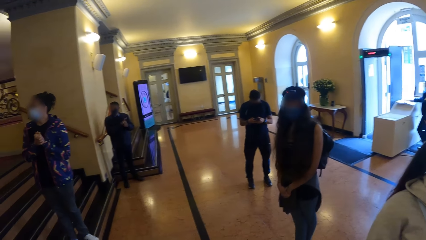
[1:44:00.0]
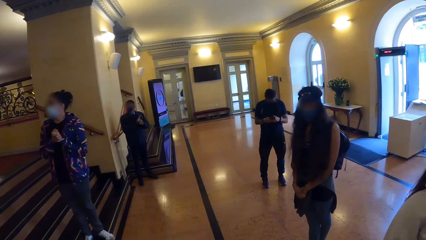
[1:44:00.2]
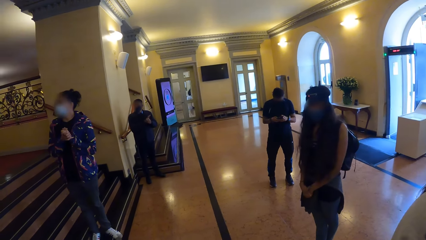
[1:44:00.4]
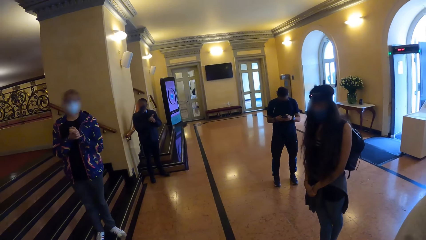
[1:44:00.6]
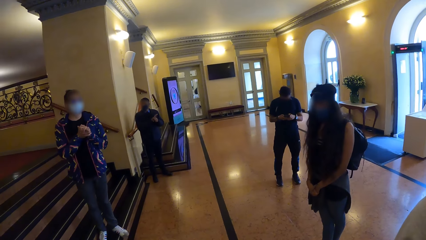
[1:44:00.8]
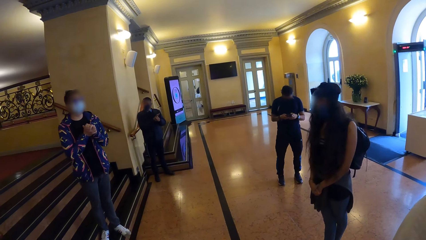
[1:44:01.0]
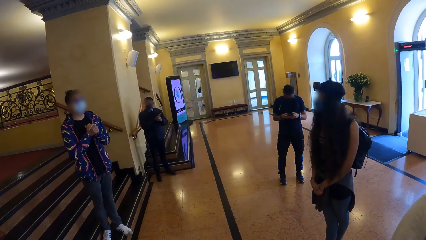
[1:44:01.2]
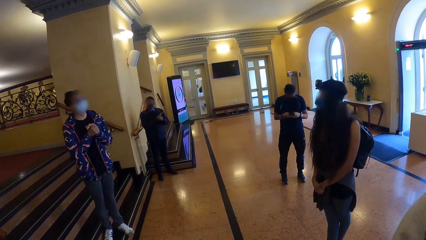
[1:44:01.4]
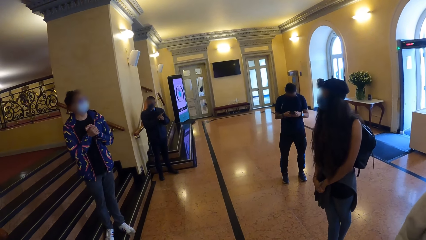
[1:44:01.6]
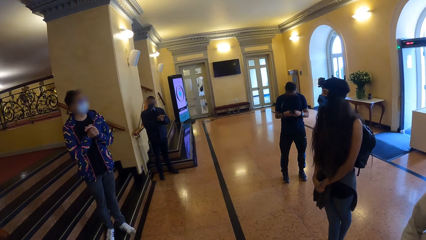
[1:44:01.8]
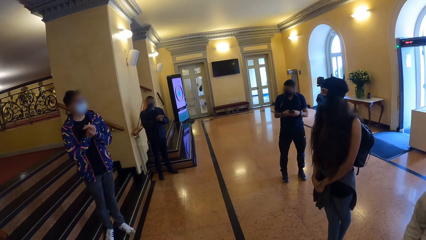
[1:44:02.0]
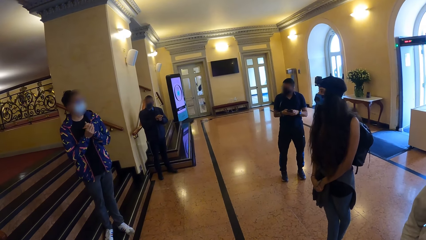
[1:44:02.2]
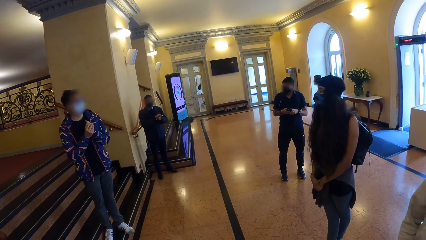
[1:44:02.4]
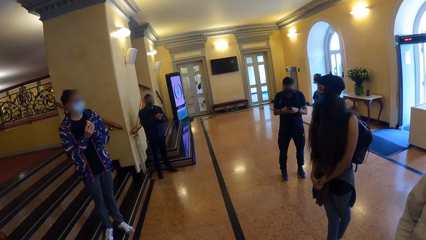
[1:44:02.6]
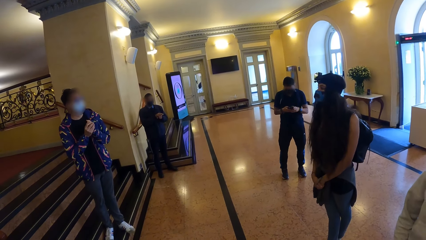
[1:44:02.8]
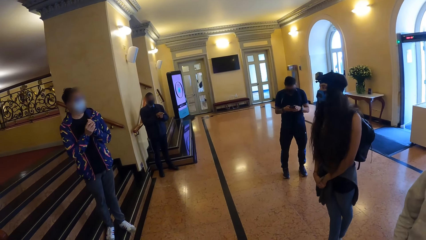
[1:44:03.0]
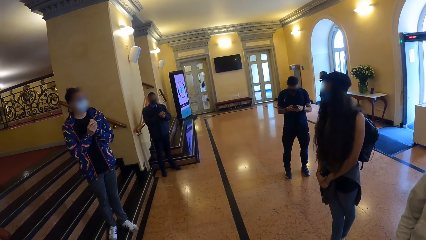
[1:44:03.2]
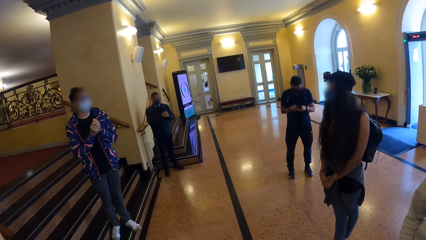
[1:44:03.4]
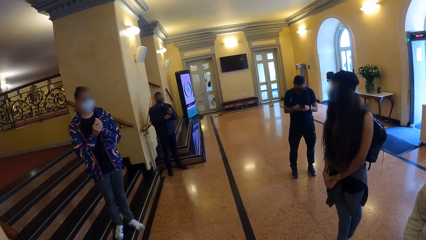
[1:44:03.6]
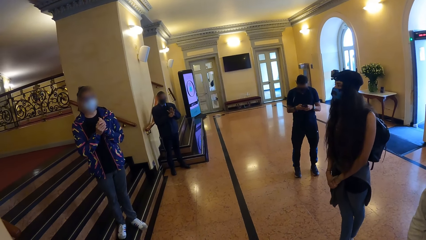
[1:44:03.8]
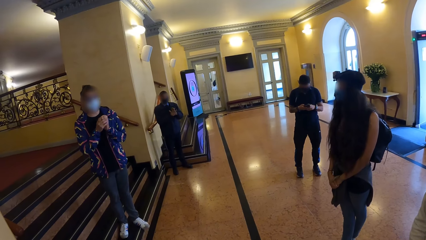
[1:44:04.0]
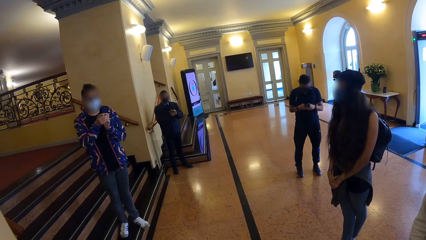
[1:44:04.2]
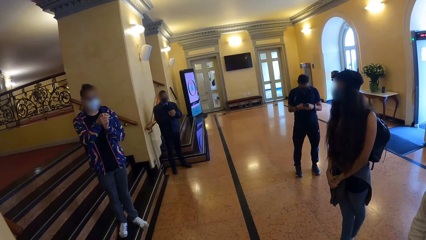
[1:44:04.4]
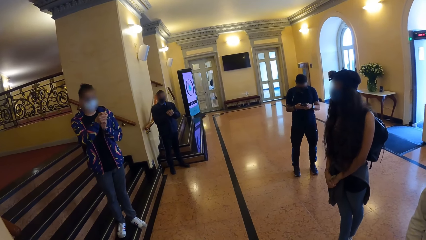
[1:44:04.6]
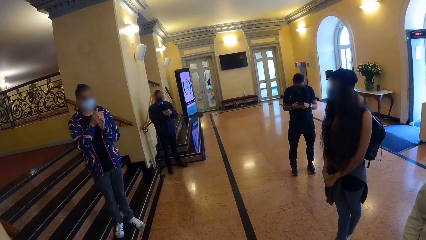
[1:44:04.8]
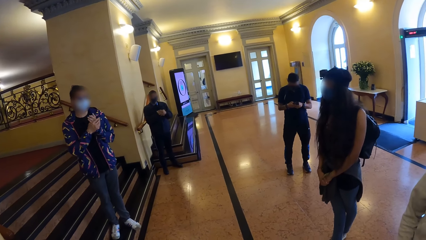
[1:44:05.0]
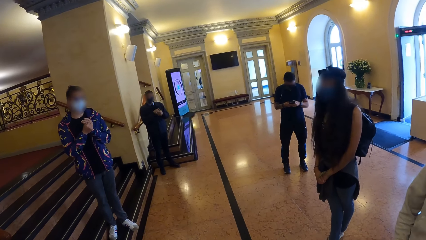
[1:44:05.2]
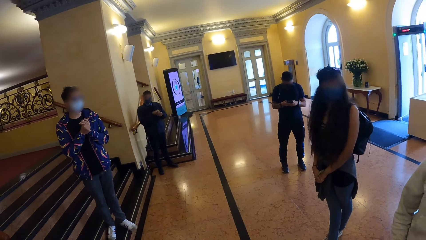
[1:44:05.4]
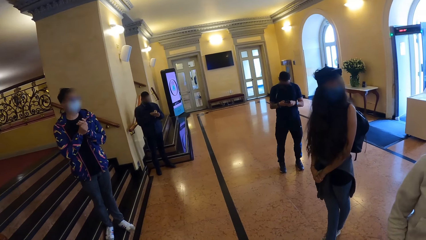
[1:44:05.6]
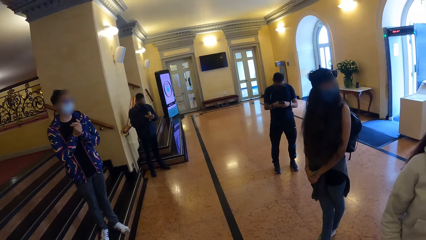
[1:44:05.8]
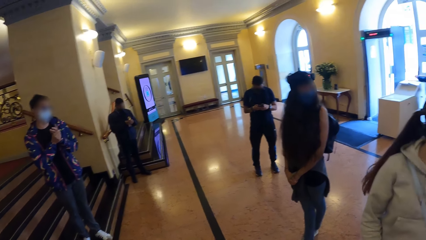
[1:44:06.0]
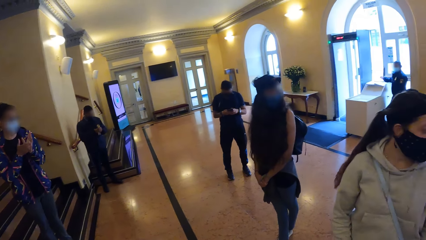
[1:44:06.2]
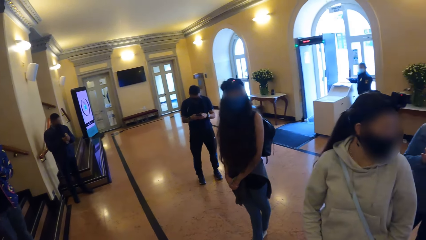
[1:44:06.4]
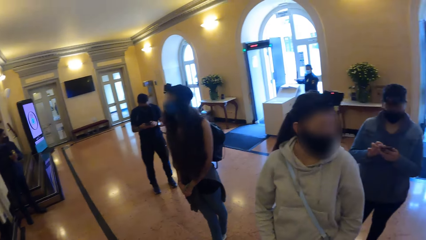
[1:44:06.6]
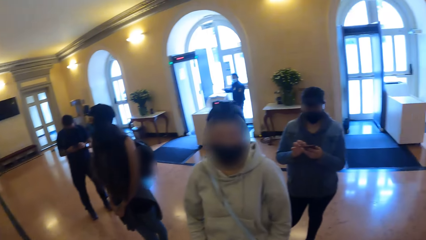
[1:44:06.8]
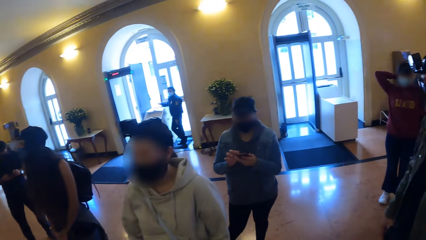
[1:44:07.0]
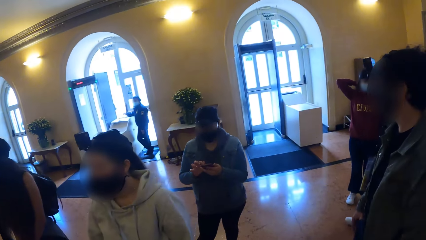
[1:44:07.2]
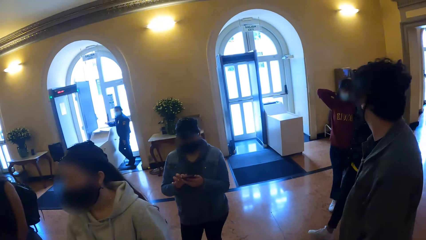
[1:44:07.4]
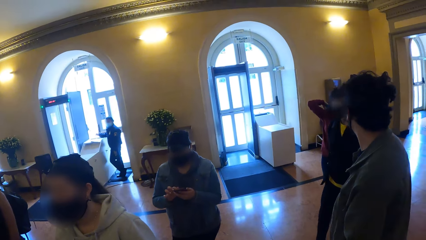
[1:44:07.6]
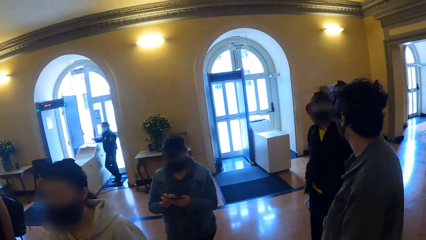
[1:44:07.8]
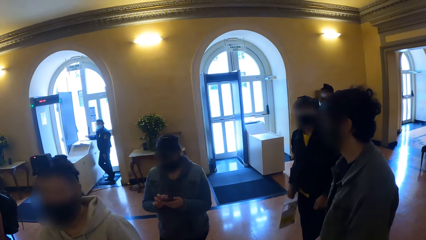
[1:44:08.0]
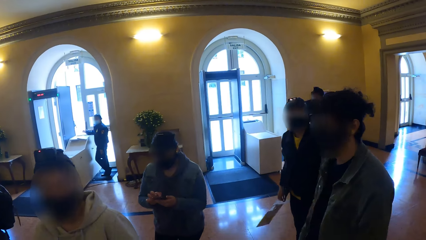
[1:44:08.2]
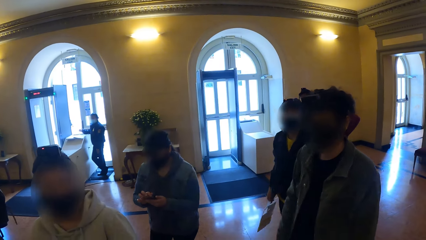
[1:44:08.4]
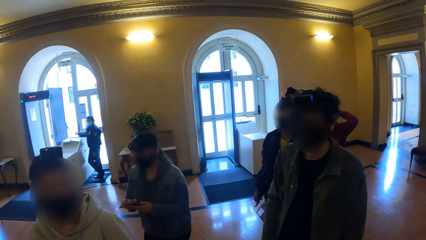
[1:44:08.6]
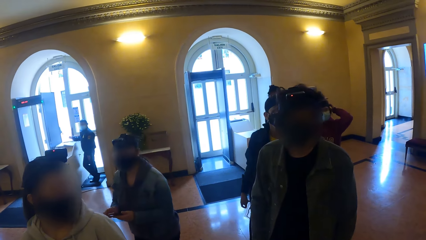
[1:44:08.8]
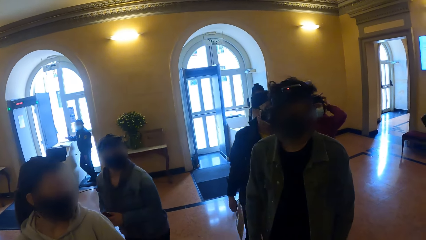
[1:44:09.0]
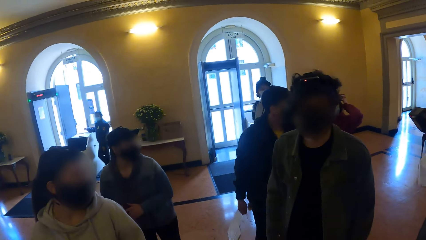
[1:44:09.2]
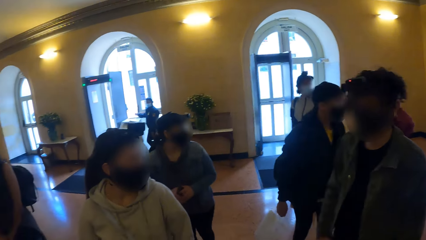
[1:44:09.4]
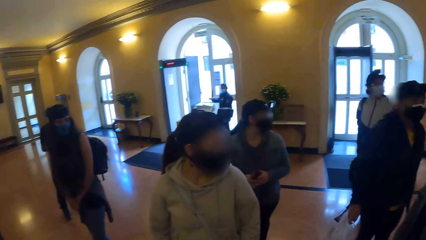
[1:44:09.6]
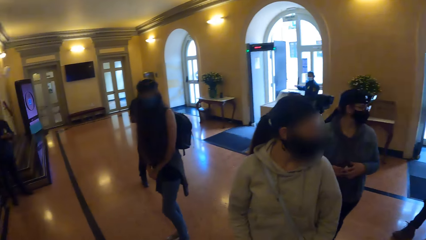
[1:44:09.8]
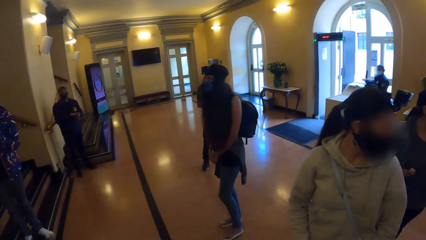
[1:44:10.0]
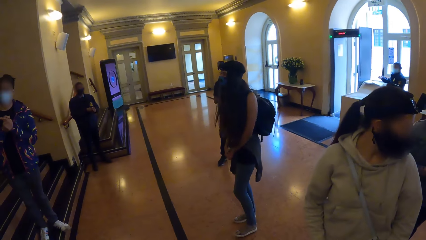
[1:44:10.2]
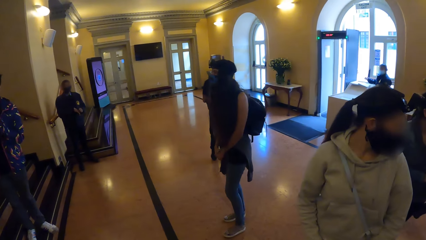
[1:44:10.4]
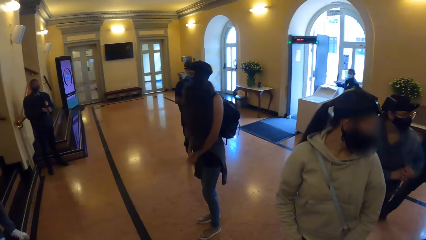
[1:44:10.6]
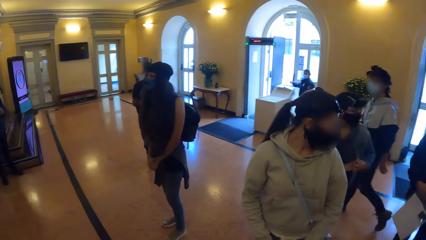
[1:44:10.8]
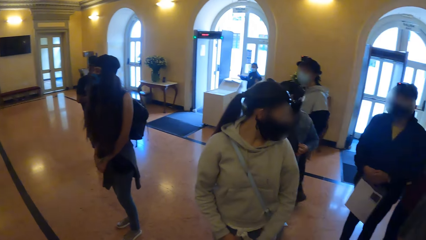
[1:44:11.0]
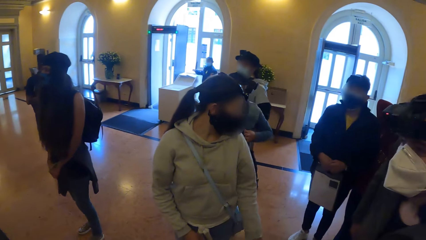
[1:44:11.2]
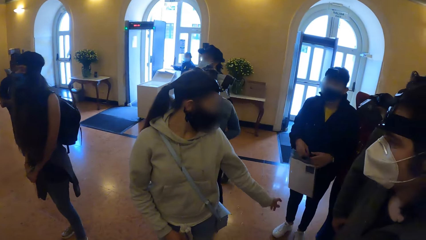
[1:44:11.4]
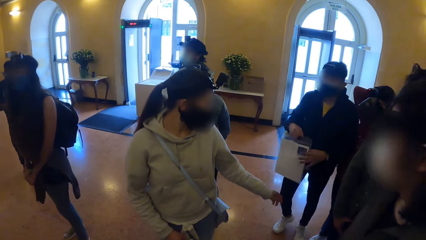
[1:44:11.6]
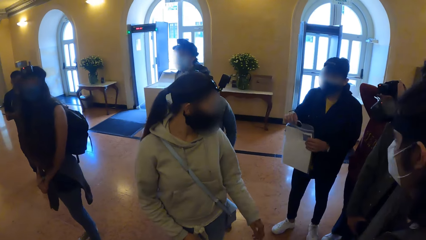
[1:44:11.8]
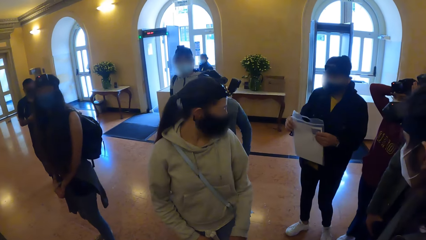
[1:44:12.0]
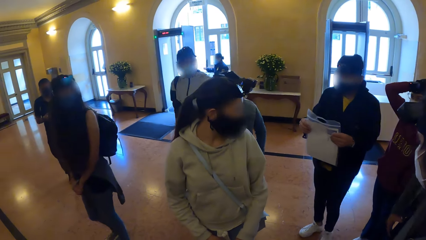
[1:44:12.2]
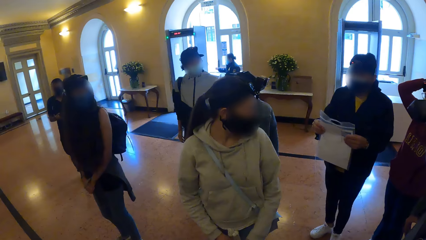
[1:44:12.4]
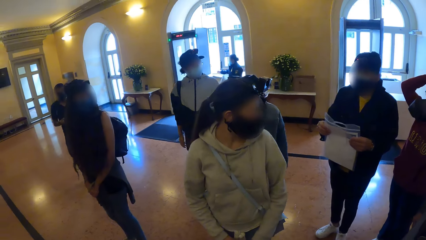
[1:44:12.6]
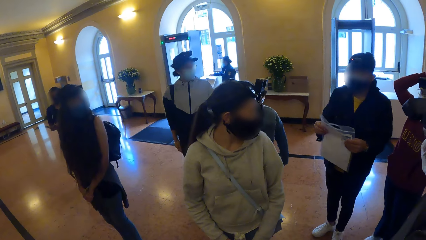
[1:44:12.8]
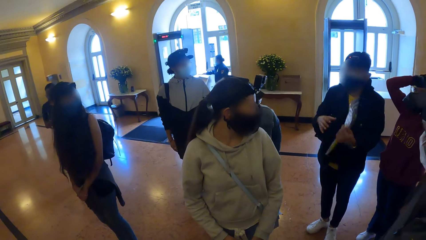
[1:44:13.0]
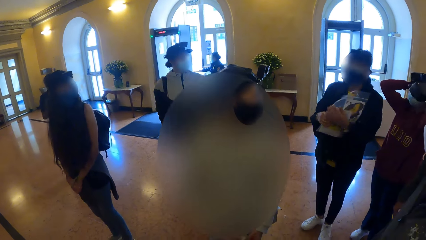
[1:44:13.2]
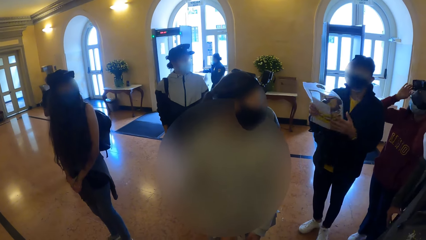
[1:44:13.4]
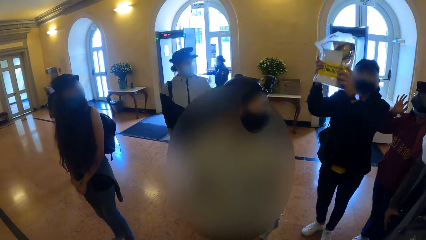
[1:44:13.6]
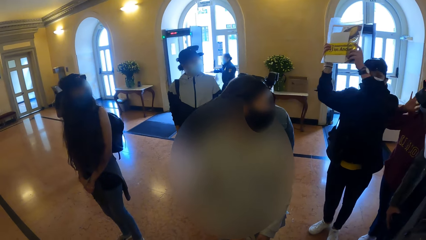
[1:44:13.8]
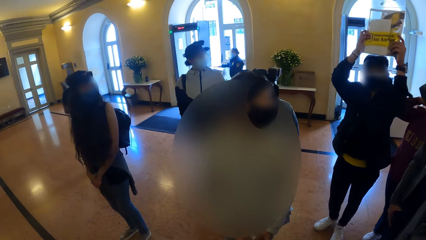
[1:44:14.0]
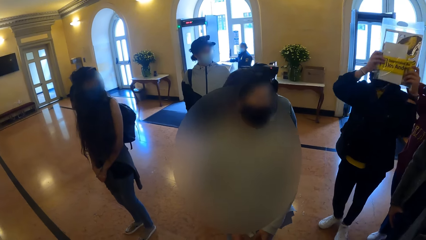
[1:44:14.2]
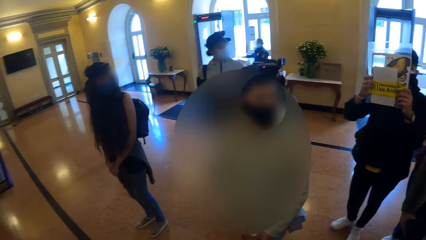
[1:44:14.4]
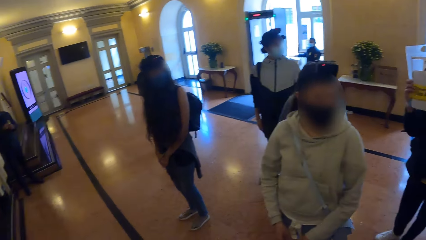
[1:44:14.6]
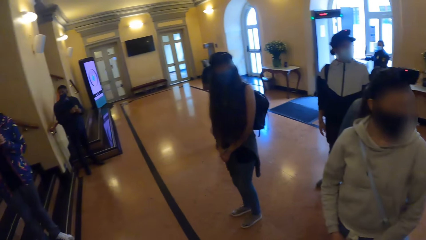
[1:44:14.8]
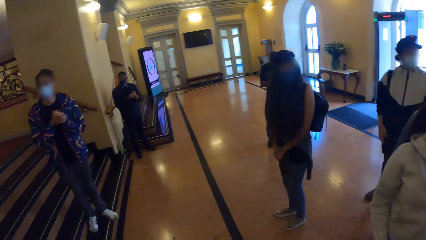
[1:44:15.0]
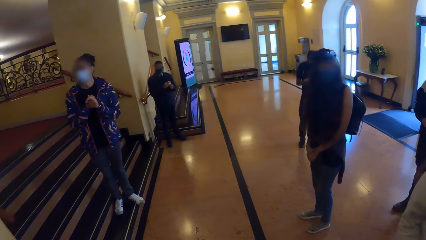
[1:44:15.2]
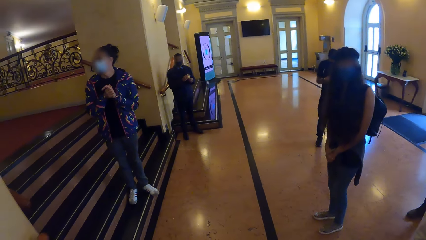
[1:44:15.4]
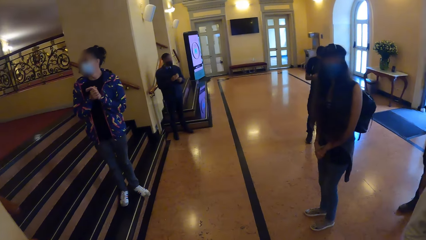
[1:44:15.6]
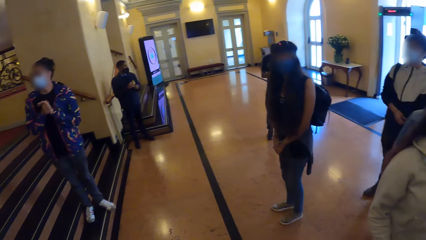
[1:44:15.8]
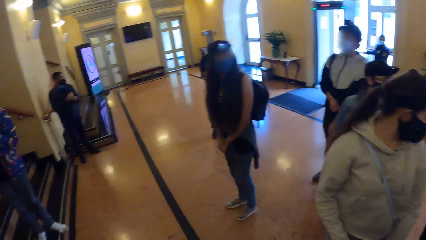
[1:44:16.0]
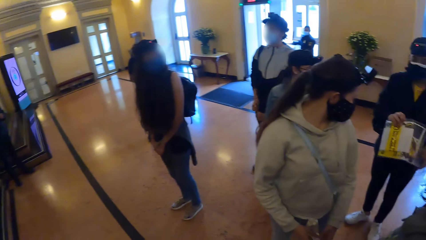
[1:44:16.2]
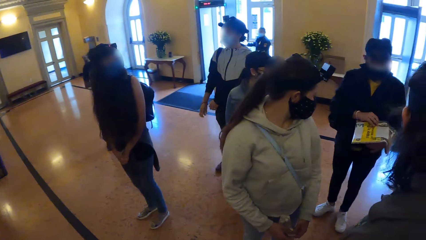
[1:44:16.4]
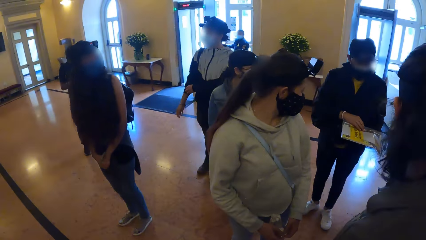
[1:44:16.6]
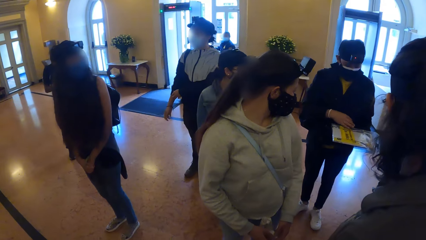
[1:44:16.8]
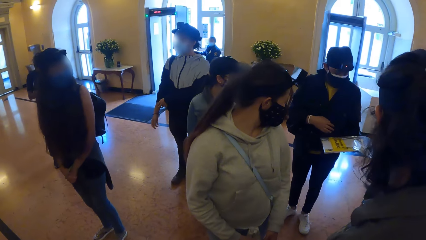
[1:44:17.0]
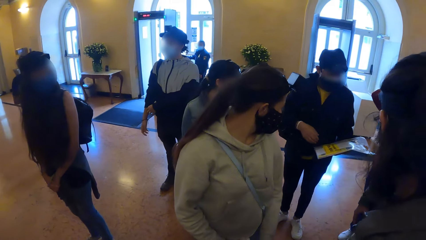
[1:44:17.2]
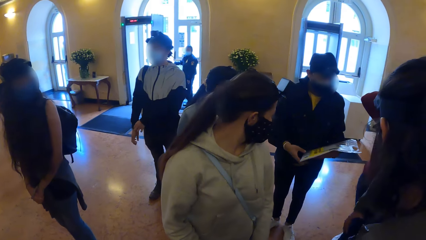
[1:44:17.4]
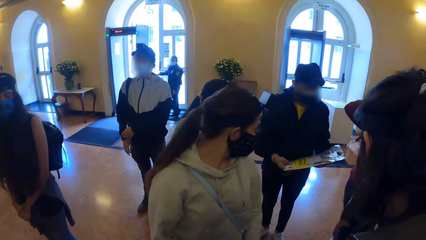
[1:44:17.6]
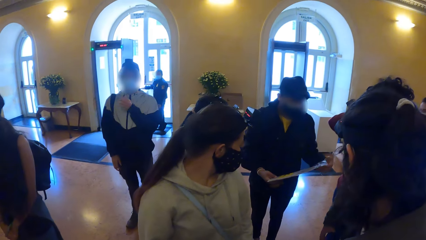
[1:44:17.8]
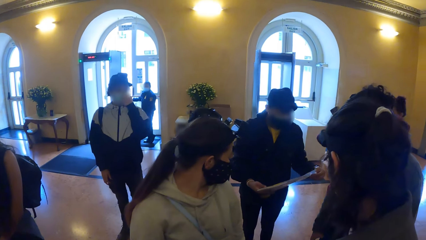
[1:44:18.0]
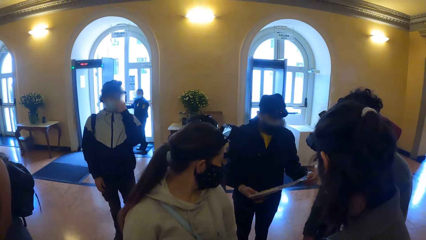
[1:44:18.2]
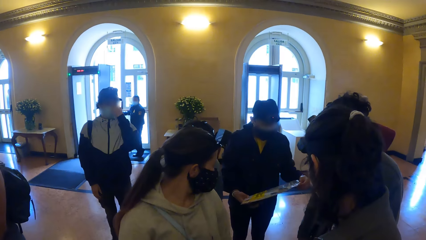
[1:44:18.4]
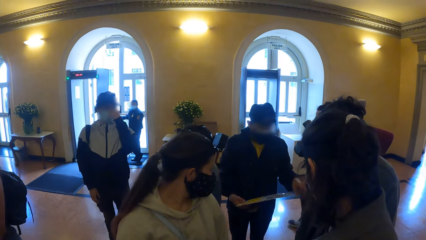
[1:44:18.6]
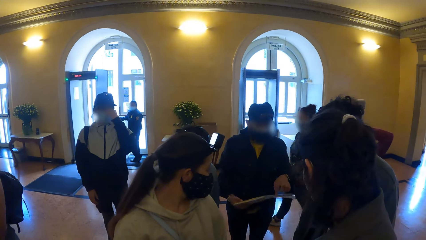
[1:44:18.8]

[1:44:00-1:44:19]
A person looks at the camera wearer and gestures. The camera wearer looks around.
